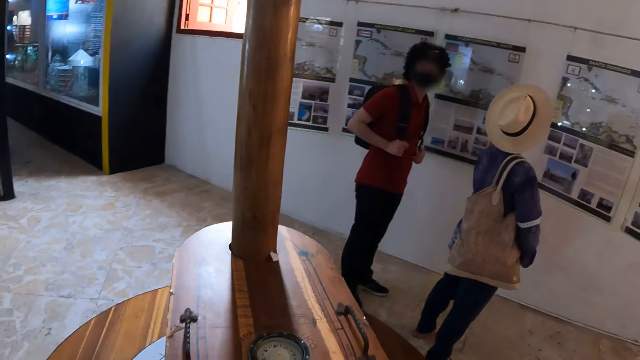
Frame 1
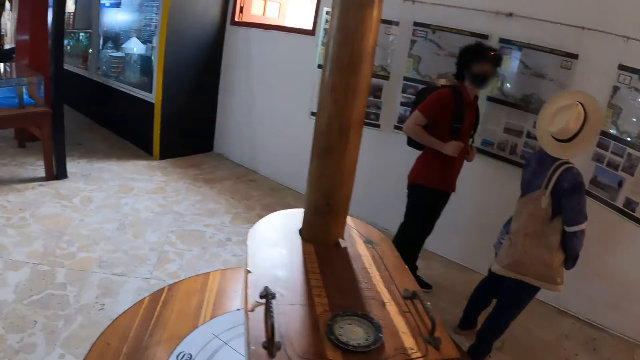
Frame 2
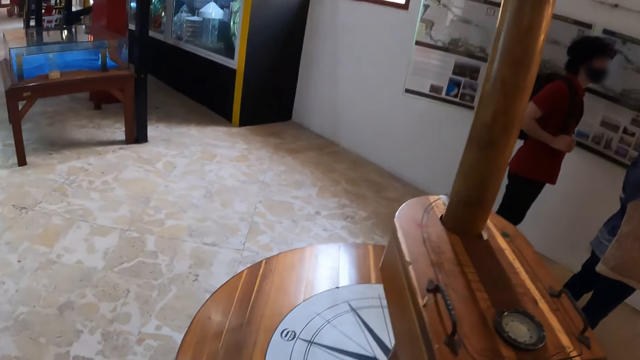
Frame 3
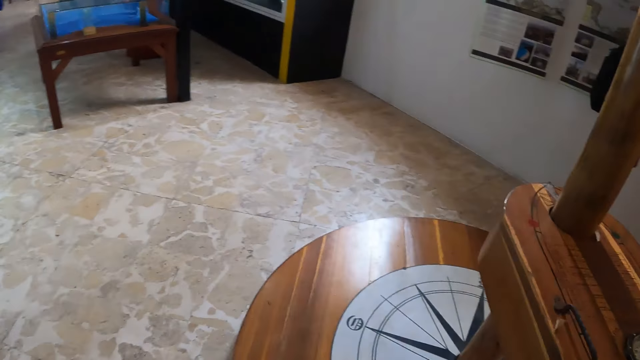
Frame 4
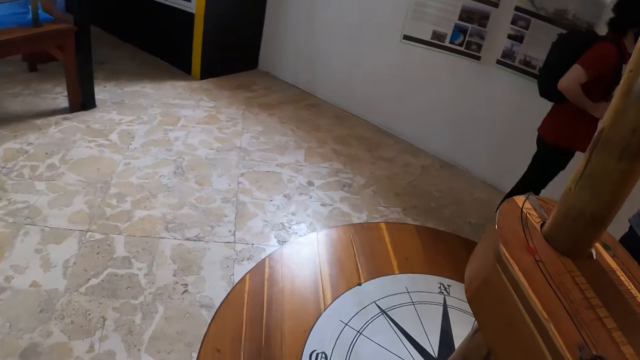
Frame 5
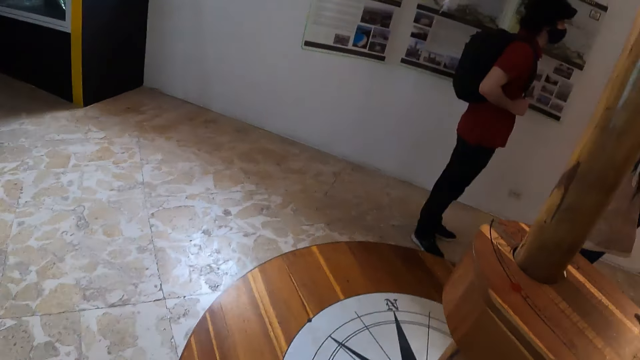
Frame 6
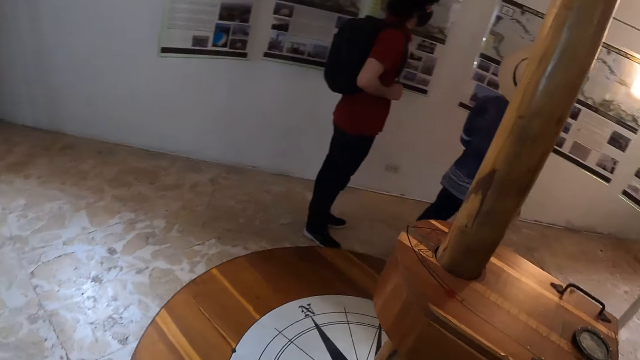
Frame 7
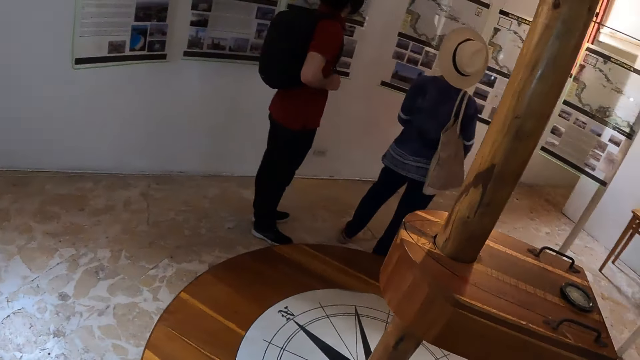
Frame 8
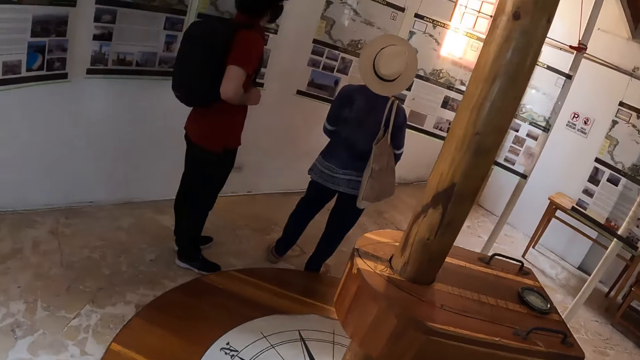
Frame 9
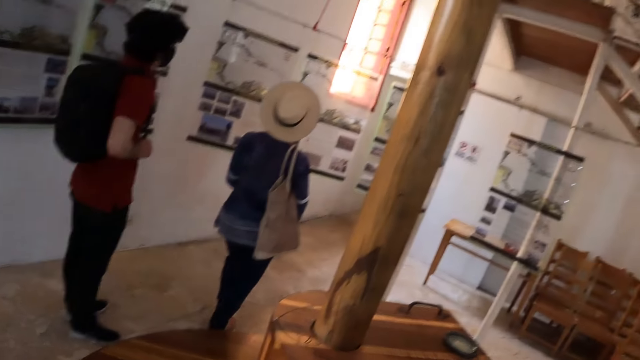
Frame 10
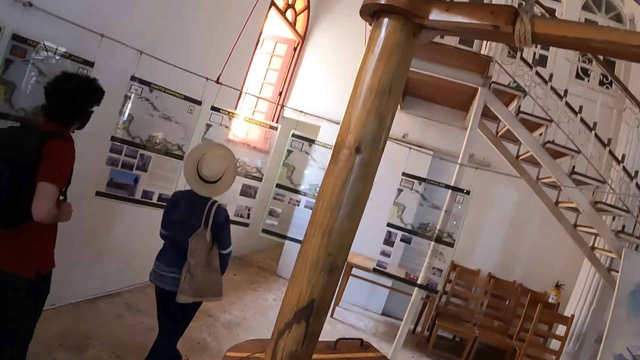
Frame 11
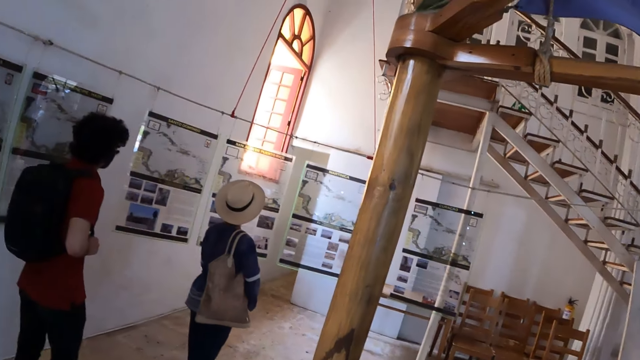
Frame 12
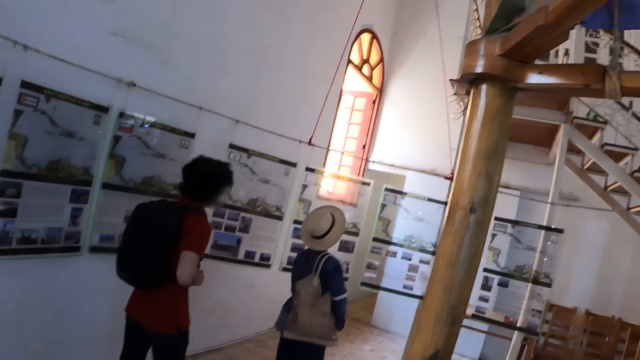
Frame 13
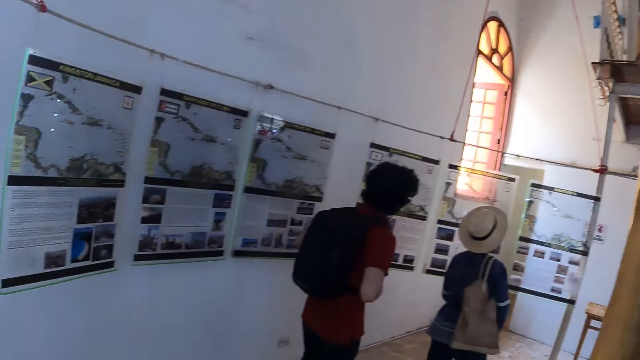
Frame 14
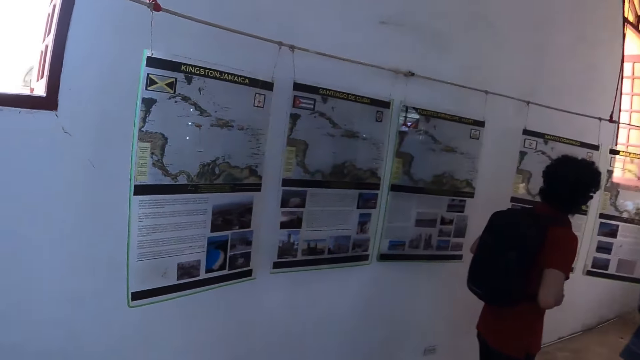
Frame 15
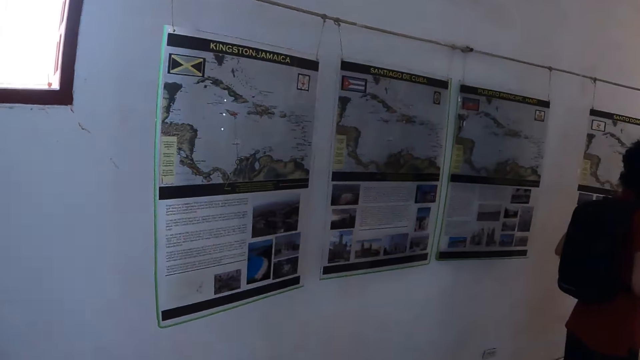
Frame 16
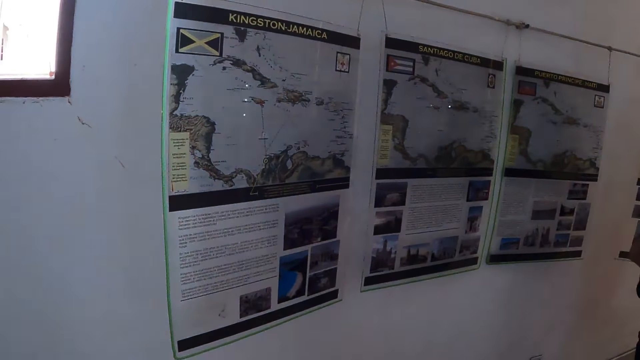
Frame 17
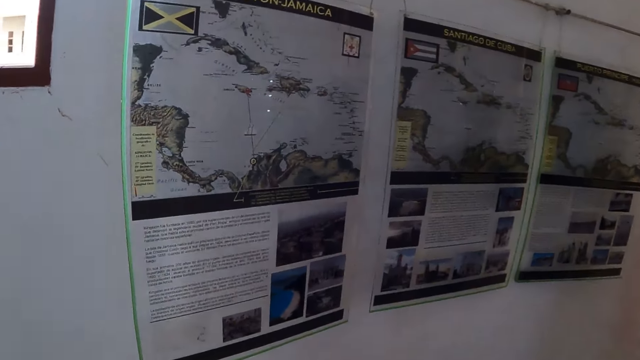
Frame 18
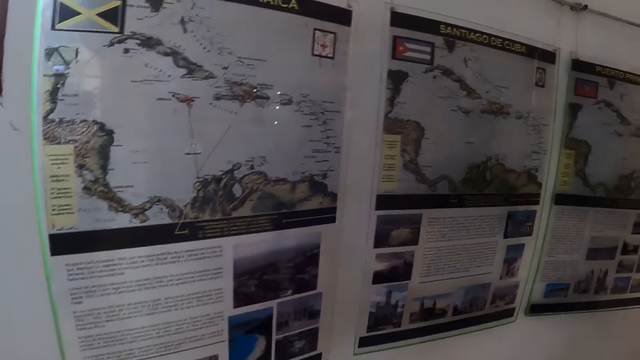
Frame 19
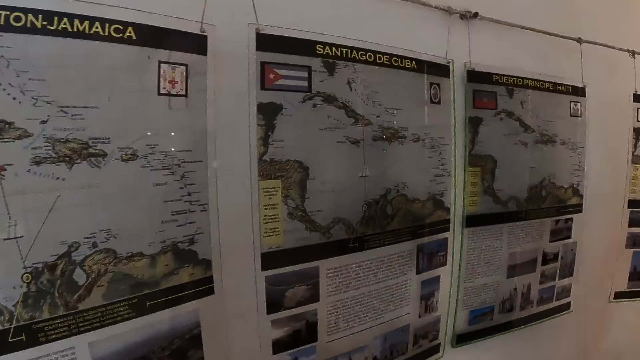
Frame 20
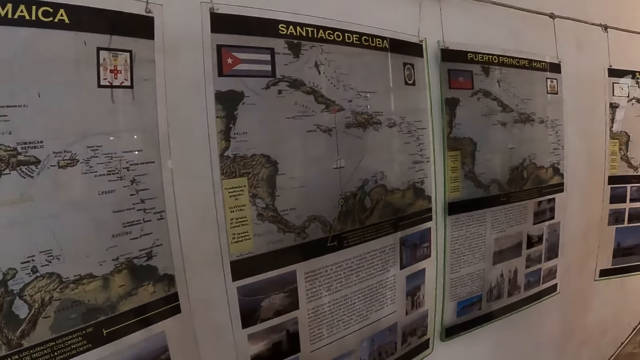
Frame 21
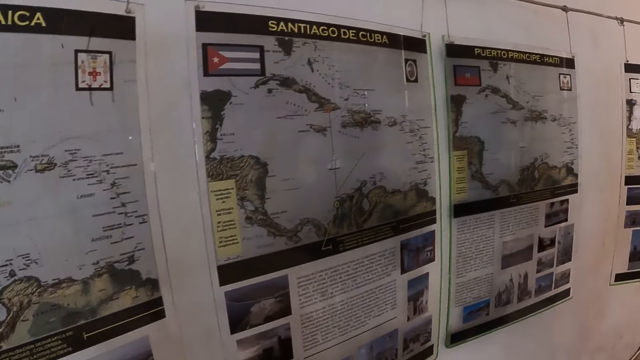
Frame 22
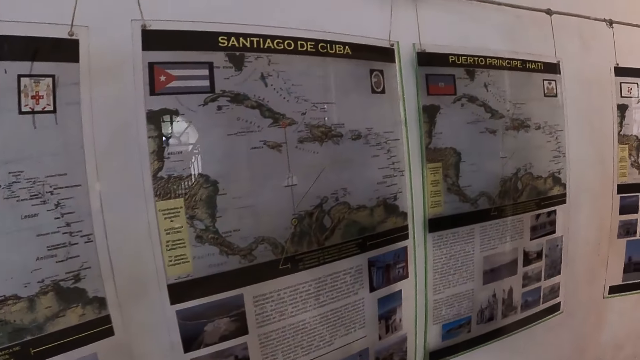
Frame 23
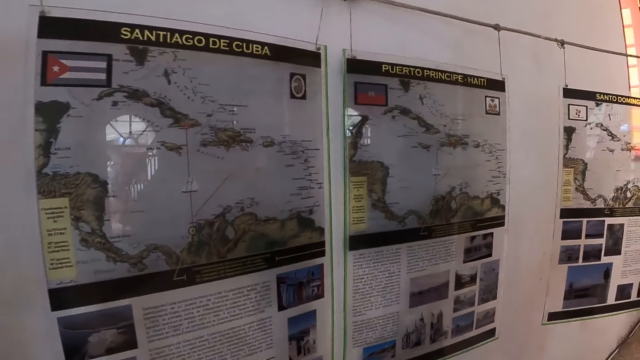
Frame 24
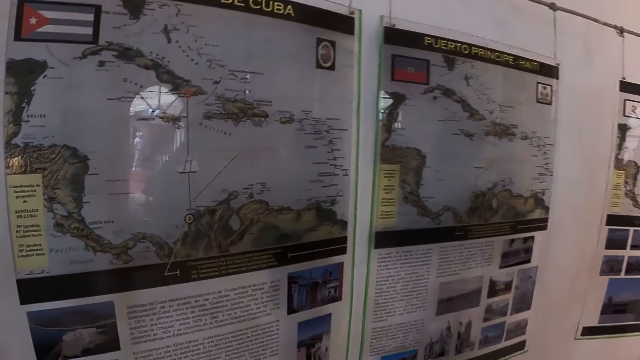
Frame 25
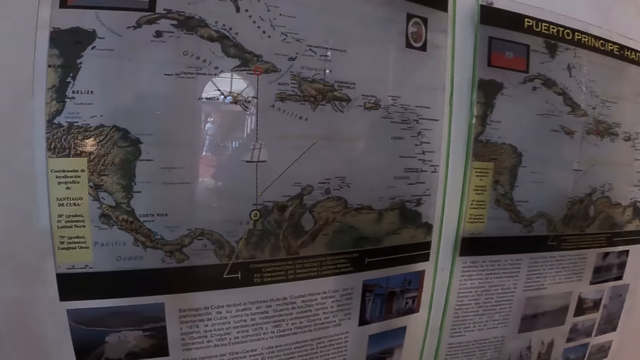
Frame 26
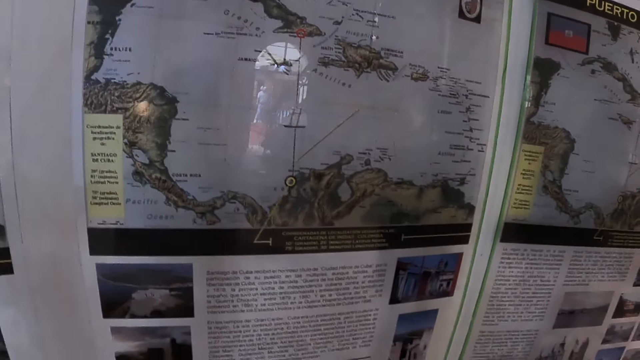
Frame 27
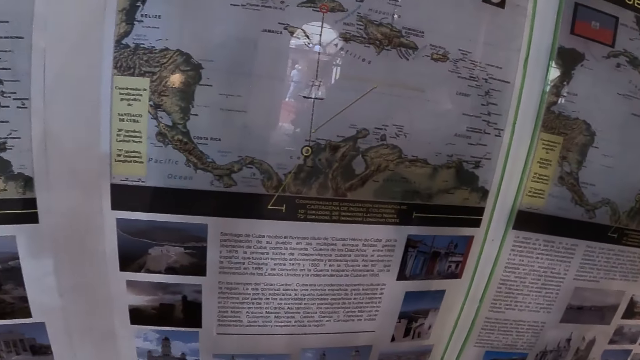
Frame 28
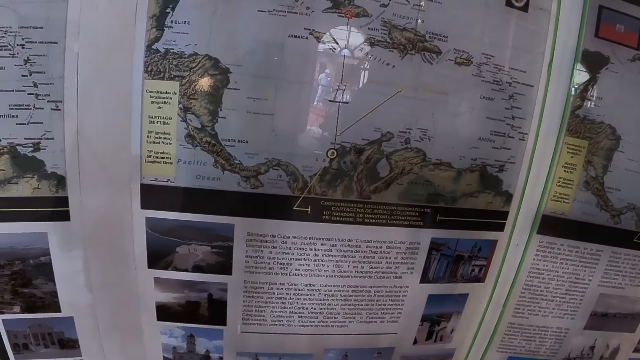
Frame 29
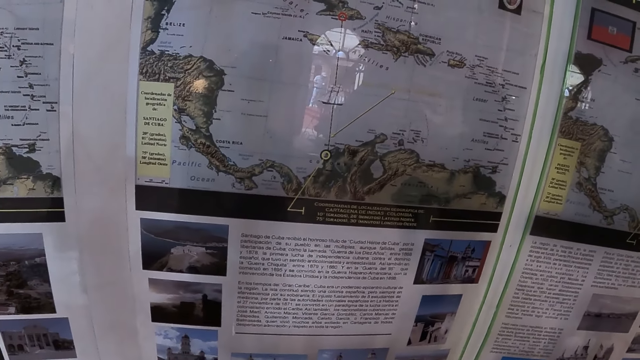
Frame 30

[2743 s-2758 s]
The camera wearer walks in the room. They look at the map paper on the wall.

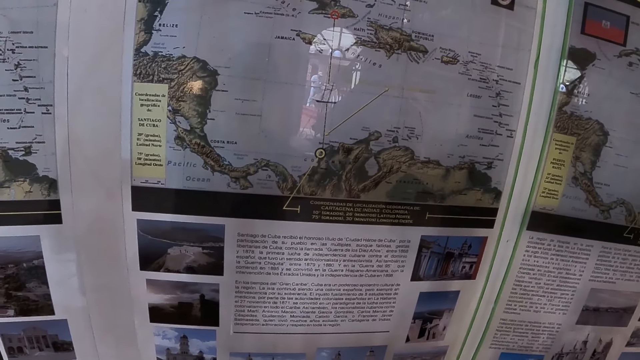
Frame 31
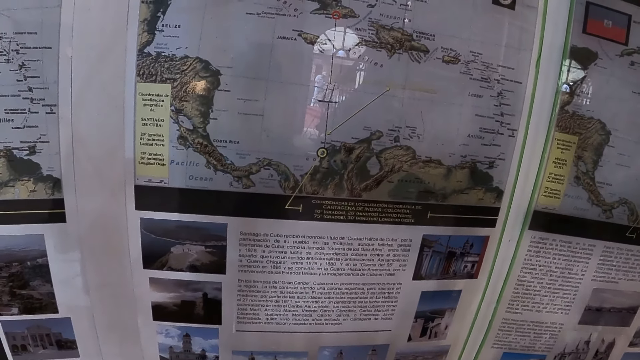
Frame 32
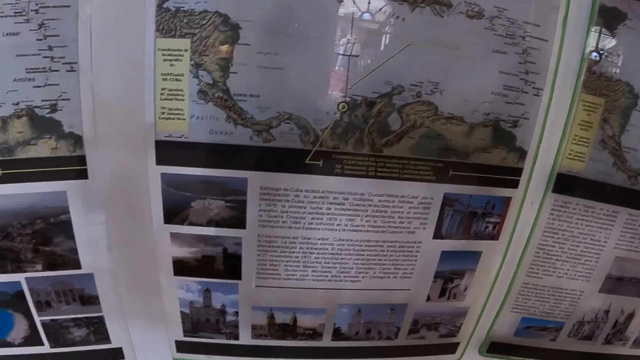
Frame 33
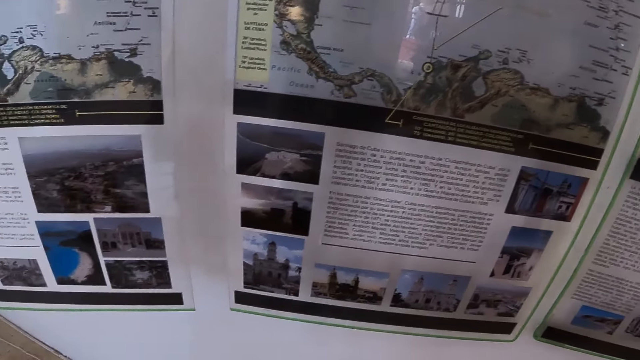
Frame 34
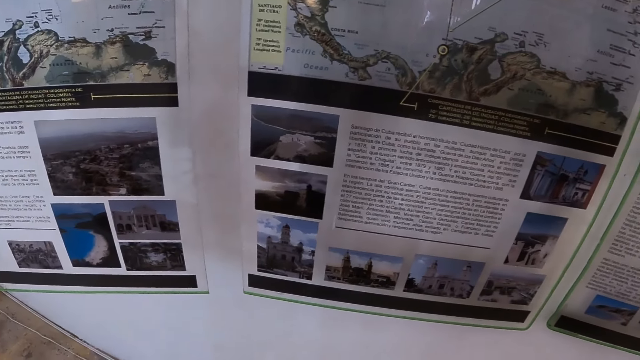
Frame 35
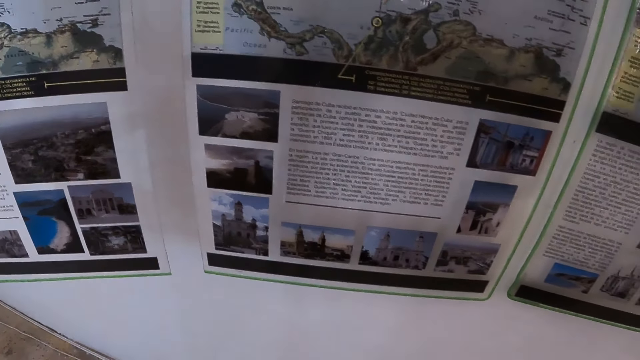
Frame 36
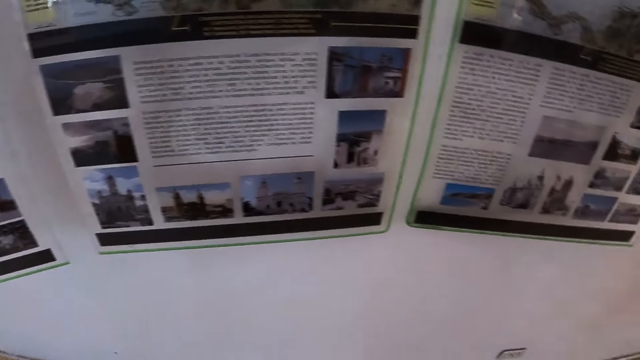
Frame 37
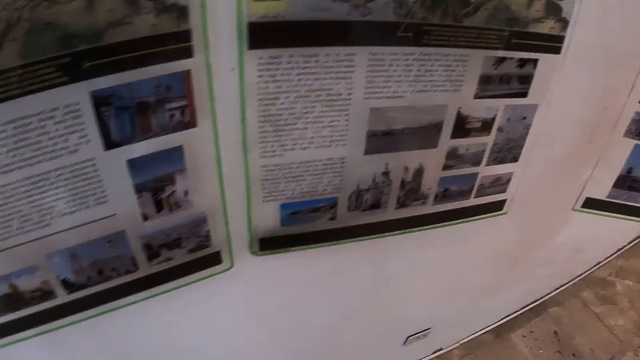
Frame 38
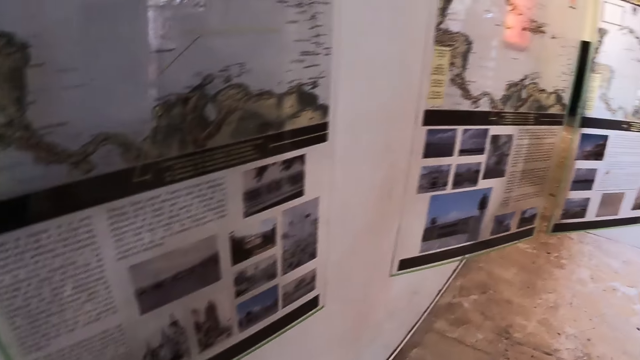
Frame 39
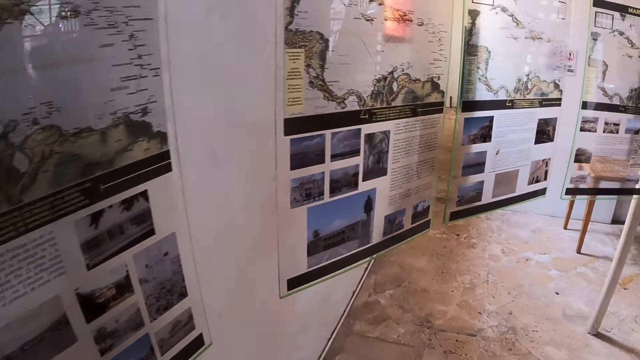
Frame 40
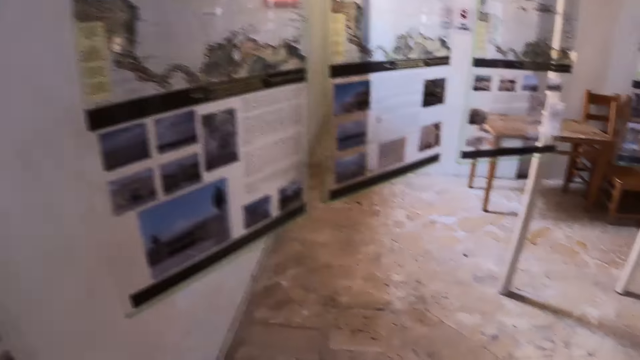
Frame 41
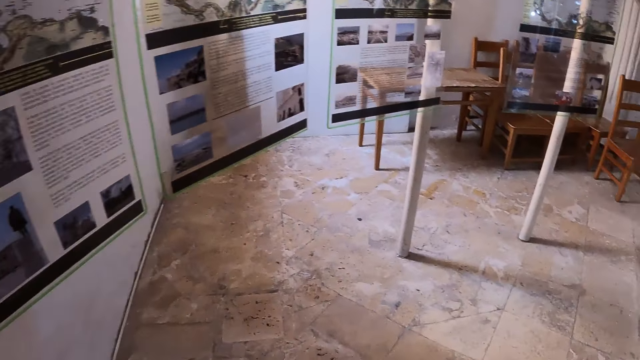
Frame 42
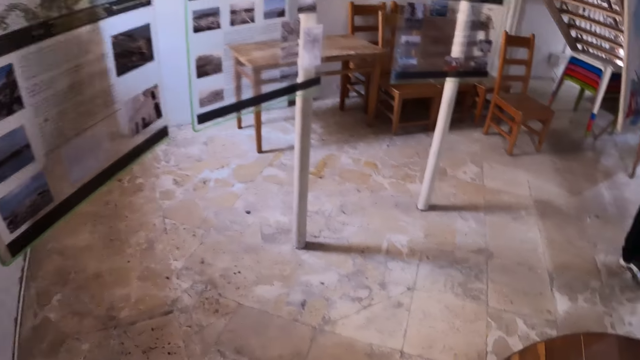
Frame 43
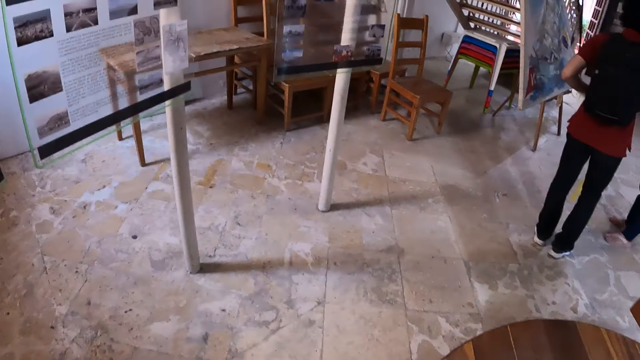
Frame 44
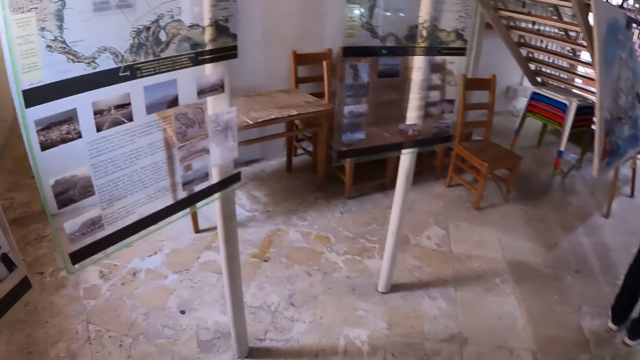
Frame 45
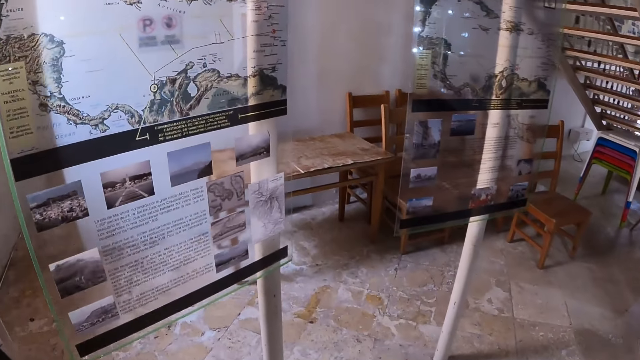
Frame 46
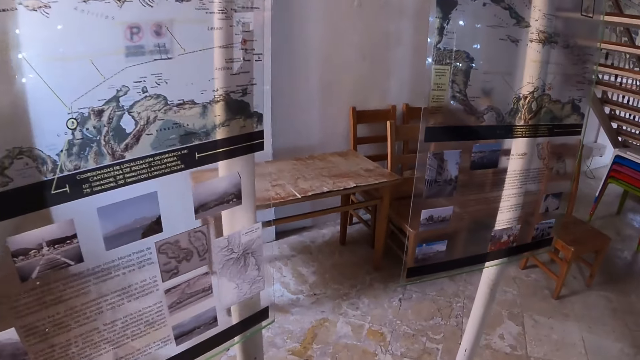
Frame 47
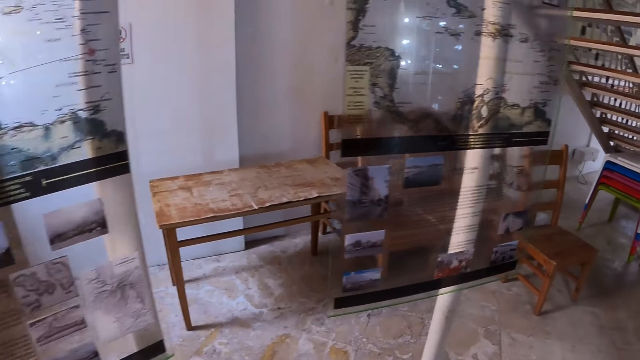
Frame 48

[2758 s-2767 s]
The camera wearer walks in the room.
